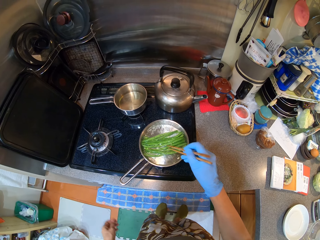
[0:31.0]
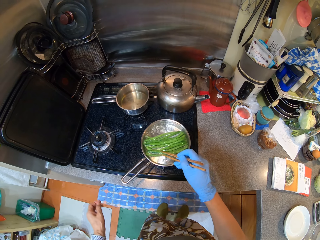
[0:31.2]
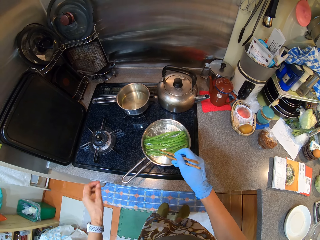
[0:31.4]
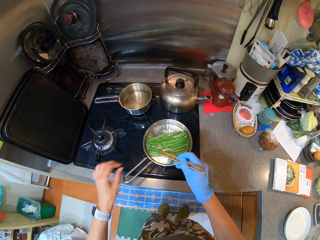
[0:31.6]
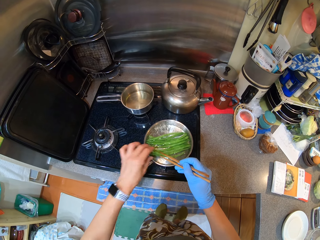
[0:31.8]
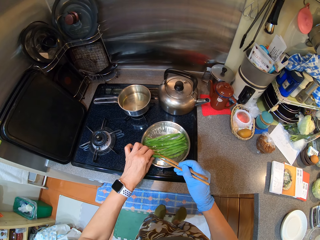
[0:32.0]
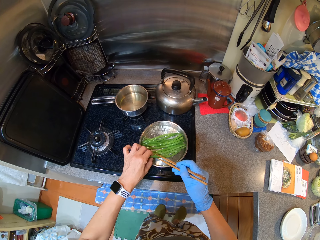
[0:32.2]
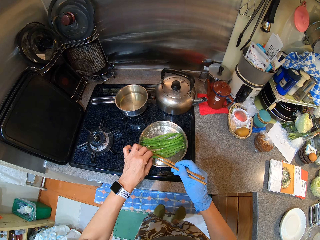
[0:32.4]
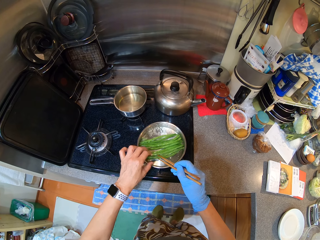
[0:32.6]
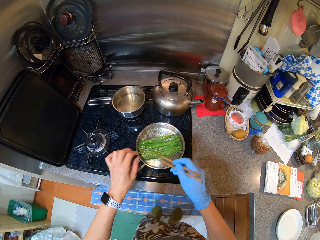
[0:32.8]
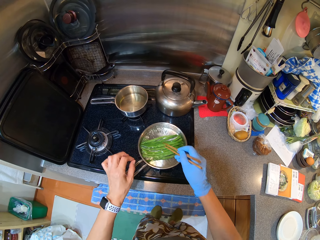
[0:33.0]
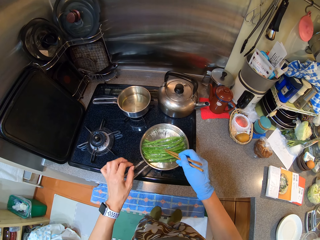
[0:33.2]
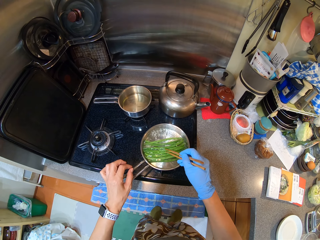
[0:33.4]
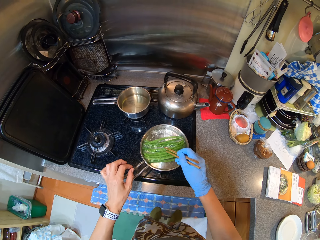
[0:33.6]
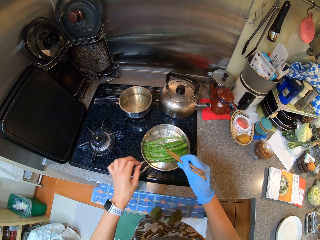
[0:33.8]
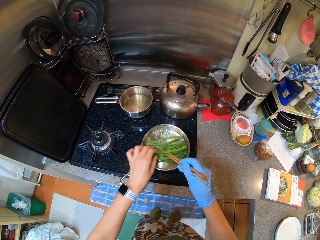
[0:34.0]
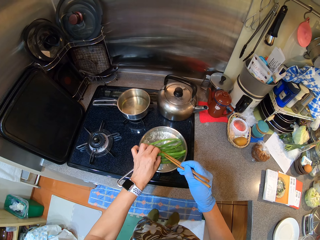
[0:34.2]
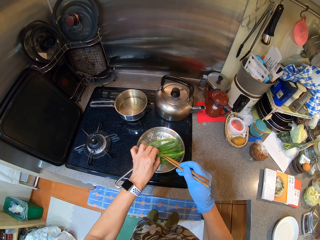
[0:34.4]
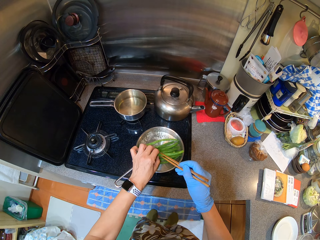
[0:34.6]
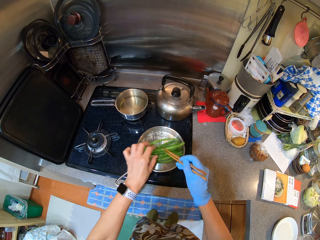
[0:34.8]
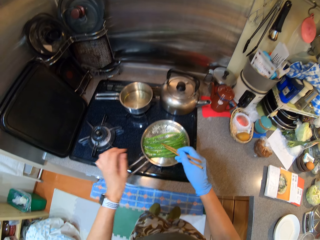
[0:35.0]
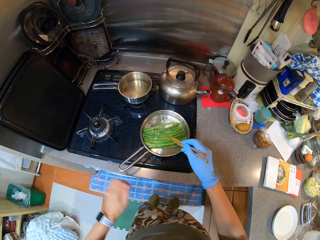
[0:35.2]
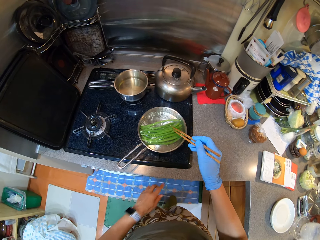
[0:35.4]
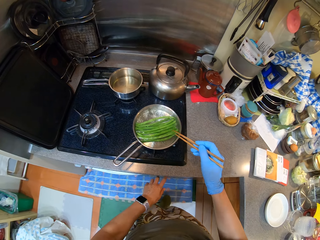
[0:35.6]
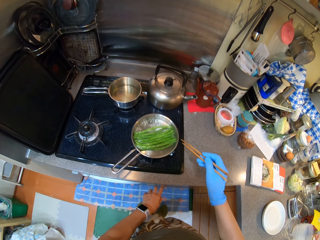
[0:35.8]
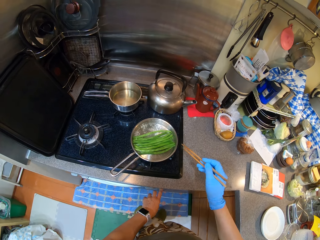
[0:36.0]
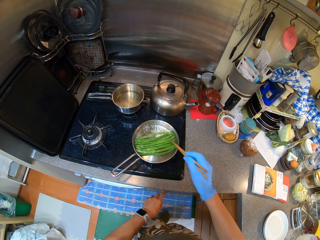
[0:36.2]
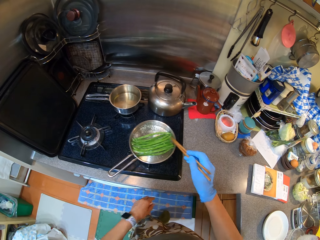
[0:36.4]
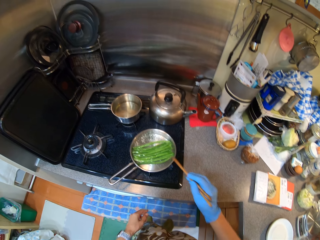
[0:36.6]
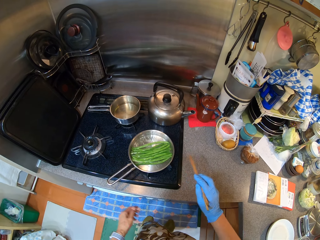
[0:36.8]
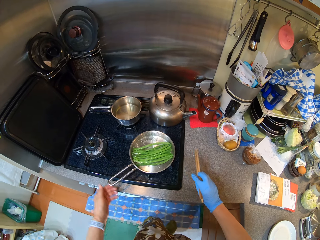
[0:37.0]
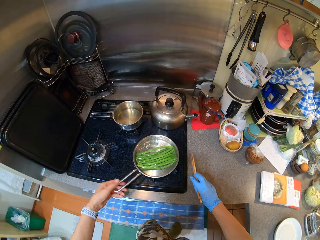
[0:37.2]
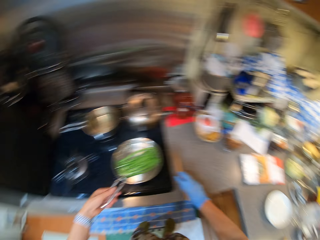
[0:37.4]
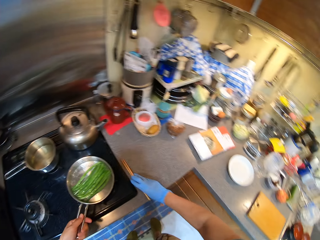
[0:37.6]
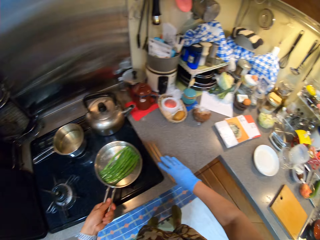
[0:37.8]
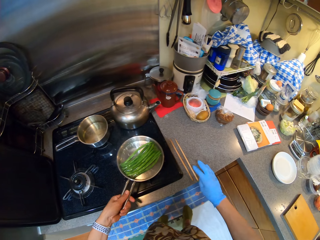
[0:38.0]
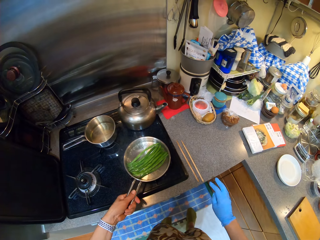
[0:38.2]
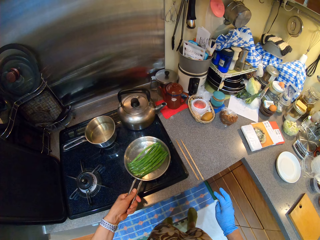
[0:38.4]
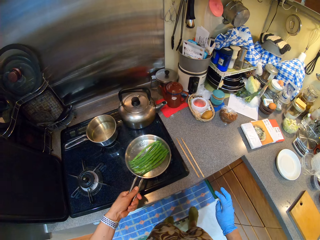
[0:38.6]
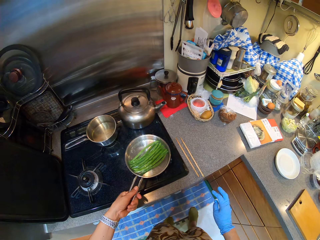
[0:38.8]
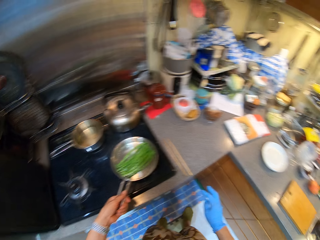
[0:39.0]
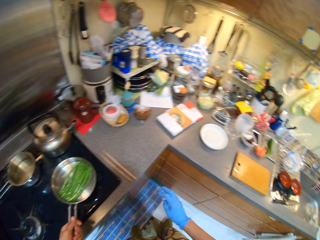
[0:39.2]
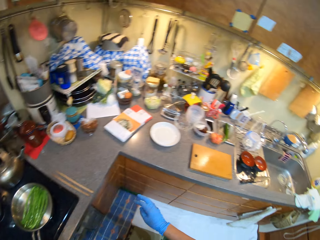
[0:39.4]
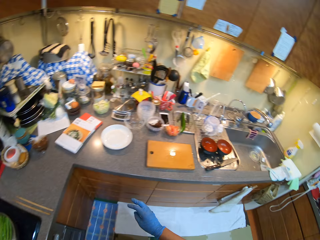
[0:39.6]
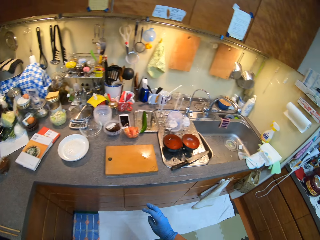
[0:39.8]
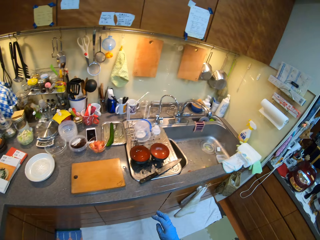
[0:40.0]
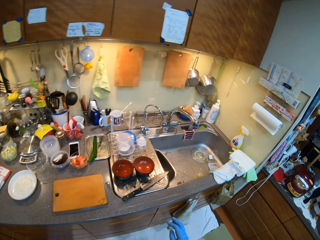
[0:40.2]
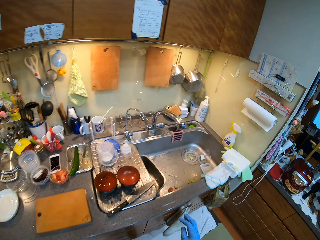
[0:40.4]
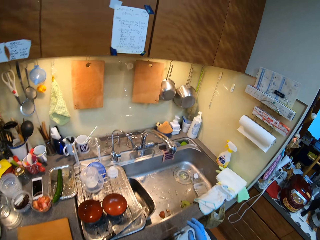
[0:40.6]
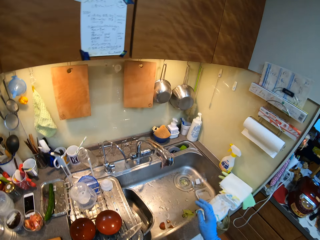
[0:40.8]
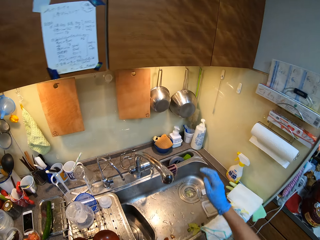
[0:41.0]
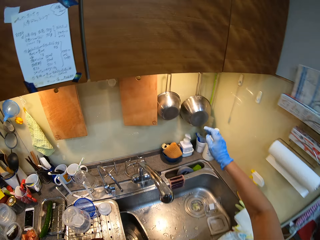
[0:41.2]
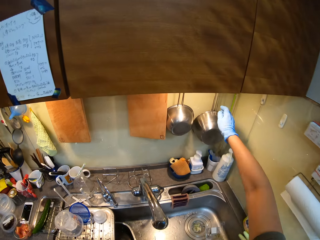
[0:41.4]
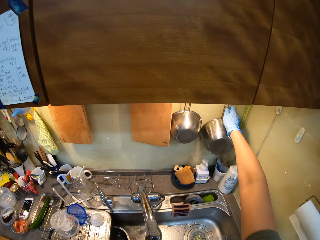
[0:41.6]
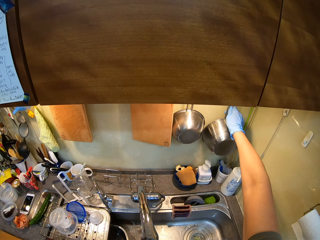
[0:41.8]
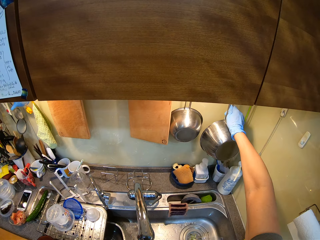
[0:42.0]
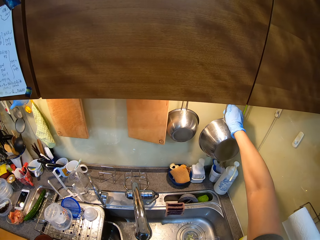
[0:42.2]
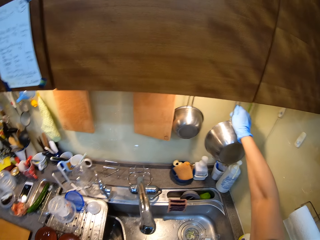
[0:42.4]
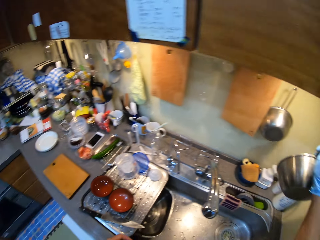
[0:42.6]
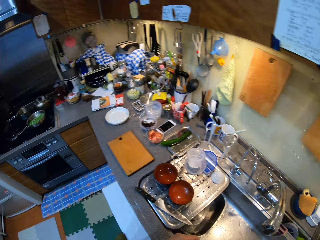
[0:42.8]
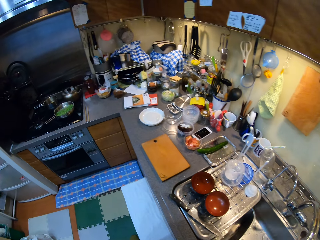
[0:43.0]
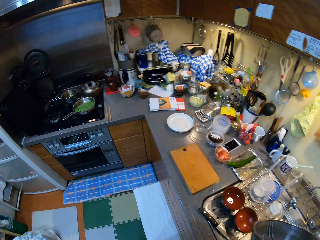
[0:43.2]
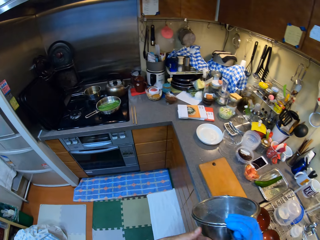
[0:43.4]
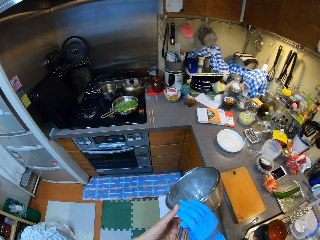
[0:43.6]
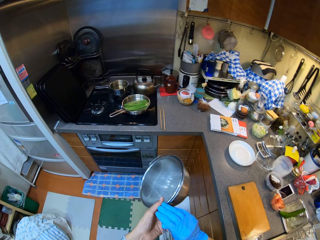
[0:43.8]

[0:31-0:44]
The camera wearer touches the green beans. They turn off the gas cooker. They place the chopstick on the counter top. They hold the handle. They walk in the kitchen. They unhang a mesh strainer. They pick up a cooking pot.

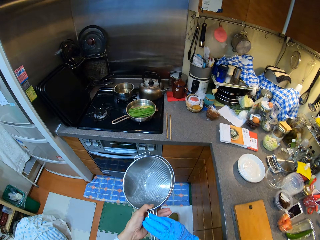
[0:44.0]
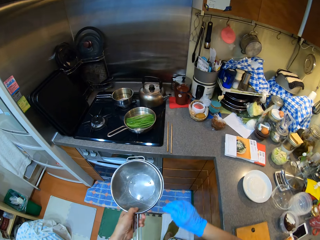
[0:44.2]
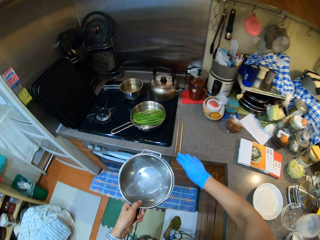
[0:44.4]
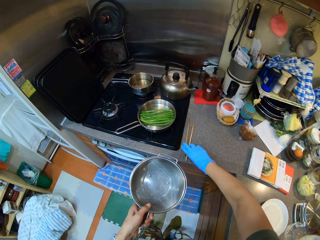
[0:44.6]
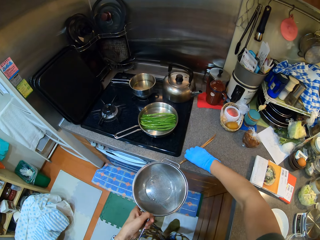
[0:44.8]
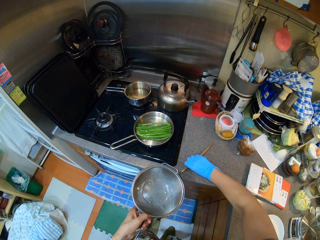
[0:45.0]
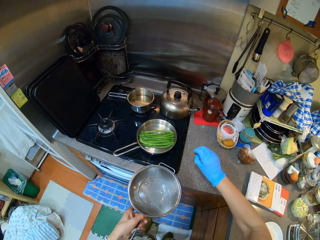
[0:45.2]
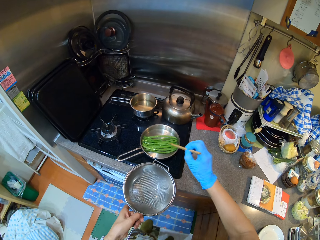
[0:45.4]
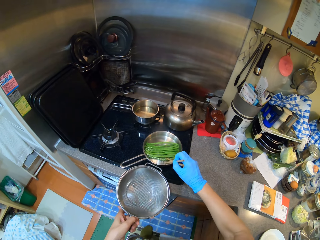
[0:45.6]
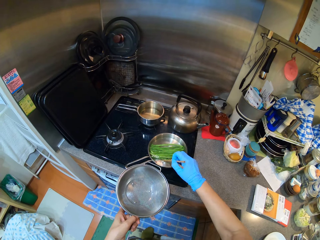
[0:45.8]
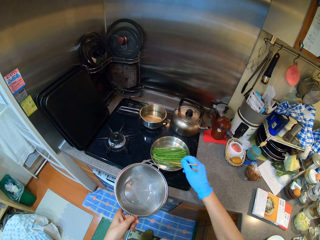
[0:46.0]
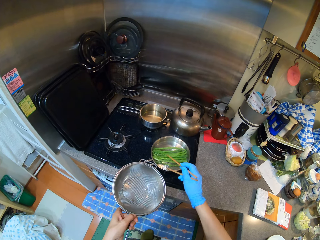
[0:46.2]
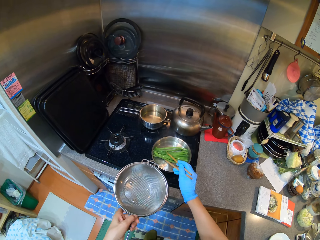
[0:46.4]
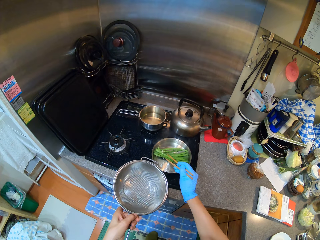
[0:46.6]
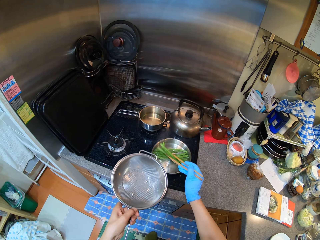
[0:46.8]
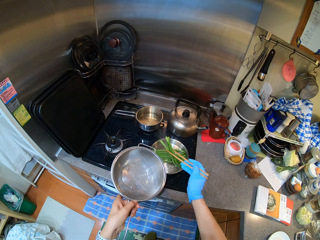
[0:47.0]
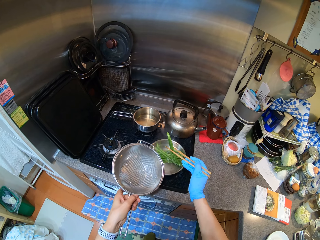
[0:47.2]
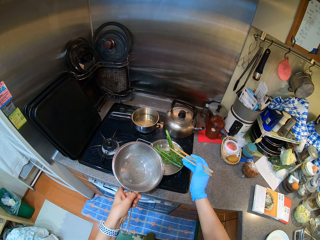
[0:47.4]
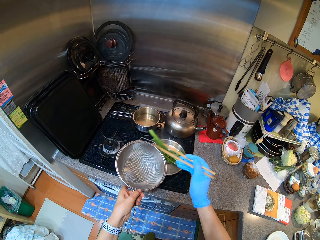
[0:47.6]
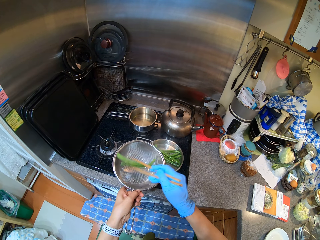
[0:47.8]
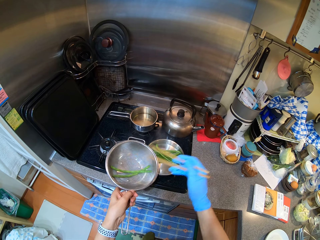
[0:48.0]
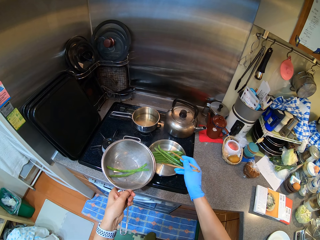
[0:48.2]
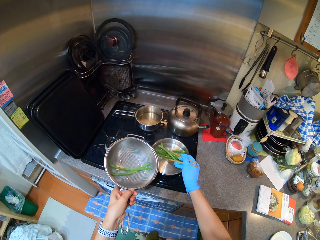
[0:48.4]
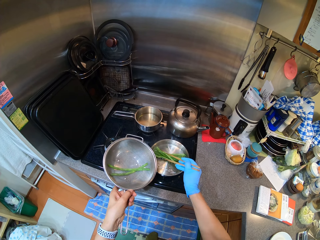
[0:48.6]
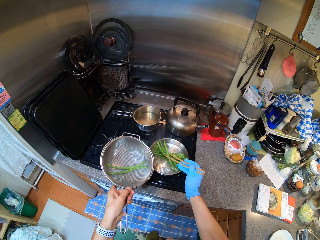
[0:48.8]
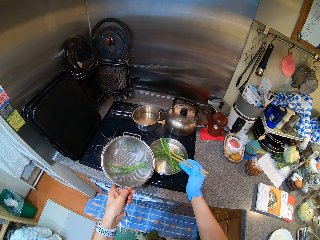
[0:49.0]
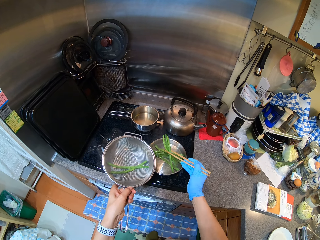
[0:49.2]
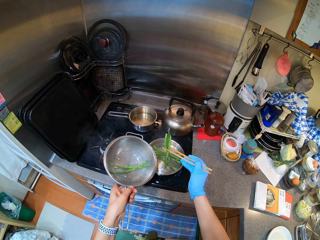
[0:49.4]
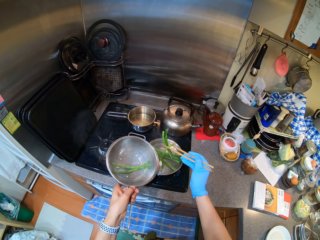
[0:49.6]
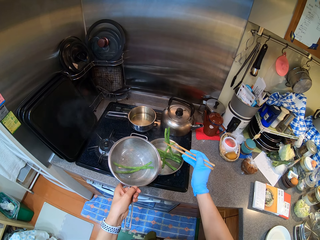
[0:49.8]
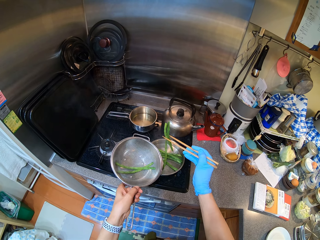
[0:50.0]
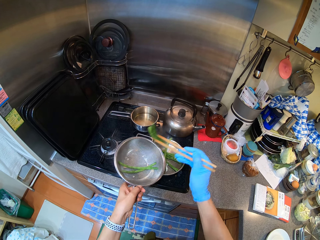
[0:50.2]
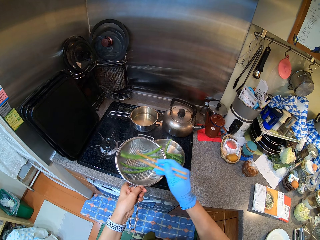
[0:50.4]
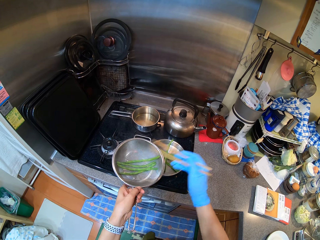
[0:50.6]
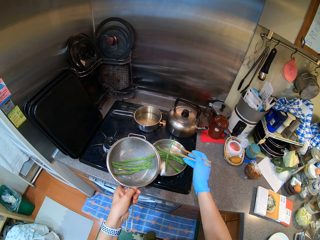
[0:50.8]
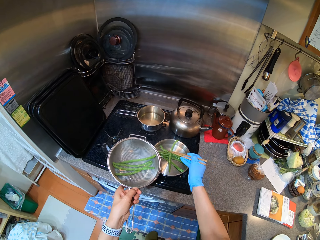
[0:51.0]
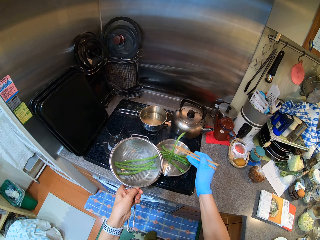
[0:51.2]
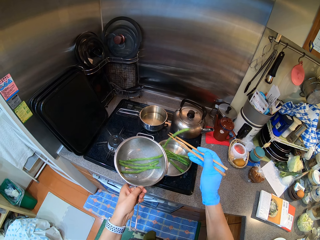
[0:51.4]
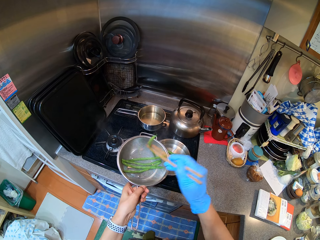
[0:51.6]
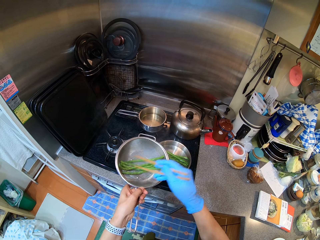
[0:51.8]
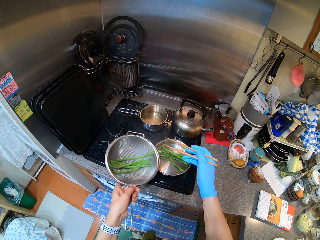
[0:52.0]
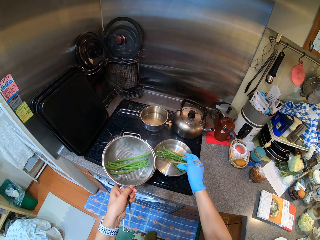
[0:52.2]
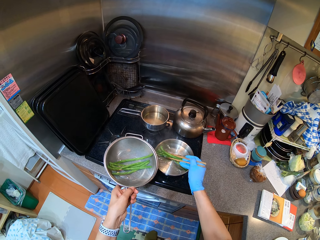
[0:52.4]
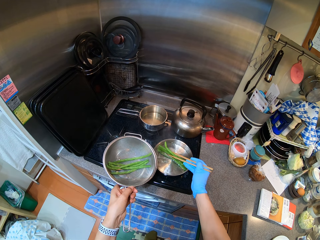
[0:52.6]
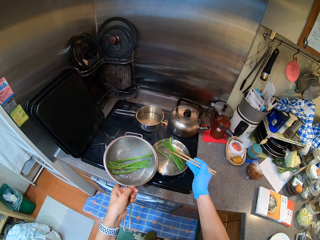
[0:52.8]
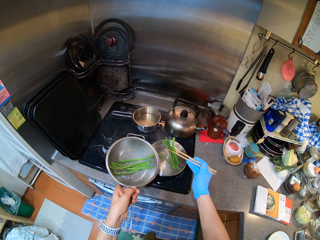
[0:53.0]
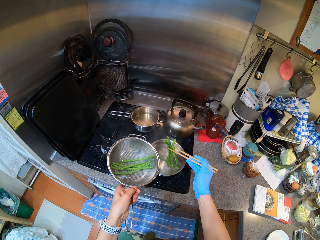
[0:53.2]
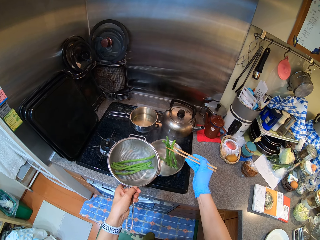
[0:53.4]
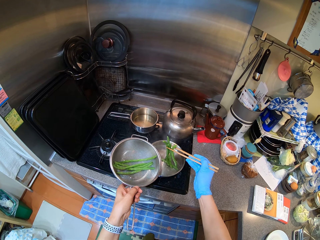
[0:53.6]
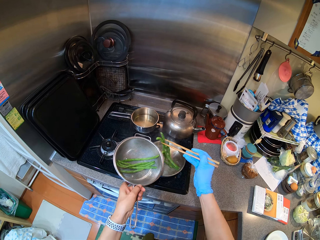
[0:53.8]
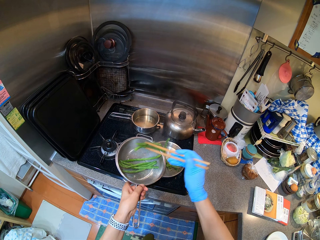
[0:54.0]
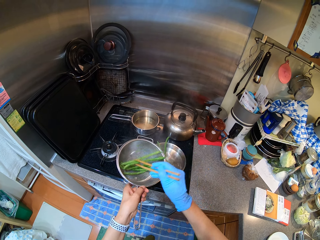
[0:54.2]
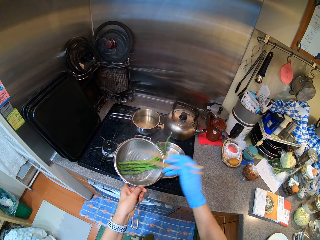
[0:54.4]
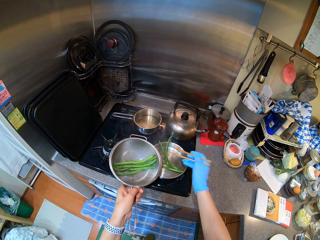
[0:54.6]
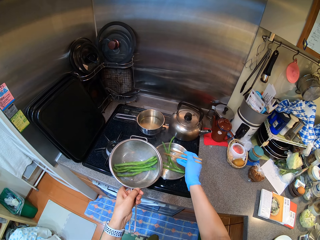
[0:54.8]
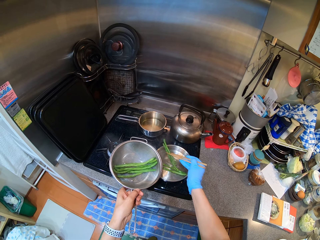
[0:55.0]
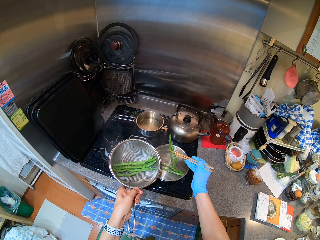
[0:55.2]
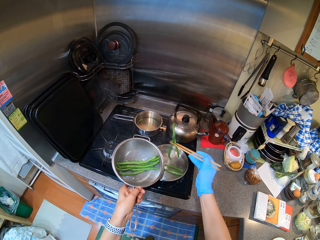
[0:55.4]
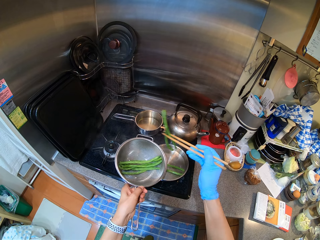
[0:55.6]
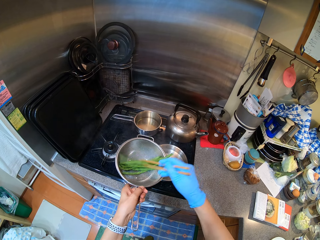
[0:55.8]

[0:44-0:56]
The camera wearer walks in the kitchen. They pick up a chopstick. They pick up French beans using the chopstick. They put the French beans in the mesh strainer.
